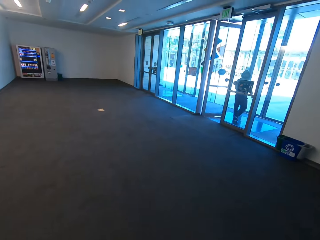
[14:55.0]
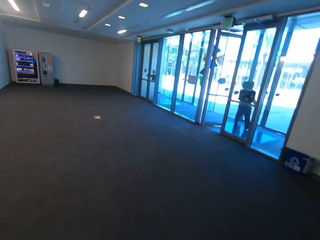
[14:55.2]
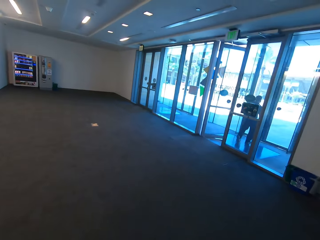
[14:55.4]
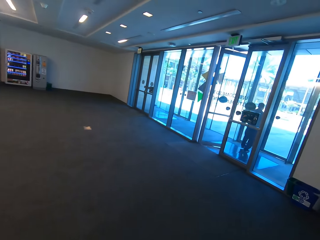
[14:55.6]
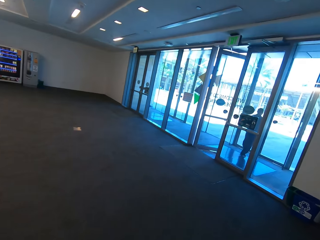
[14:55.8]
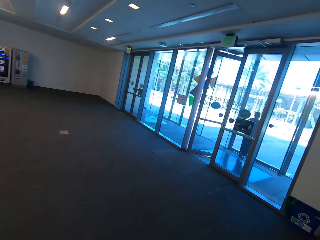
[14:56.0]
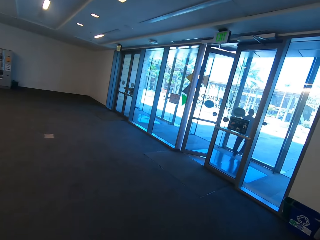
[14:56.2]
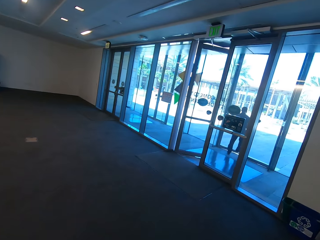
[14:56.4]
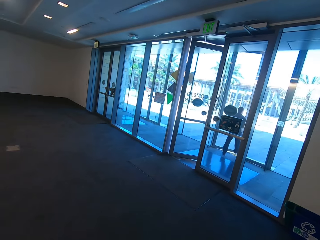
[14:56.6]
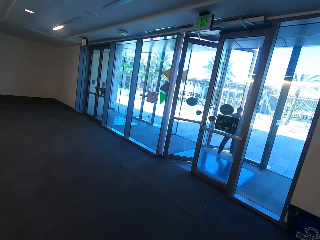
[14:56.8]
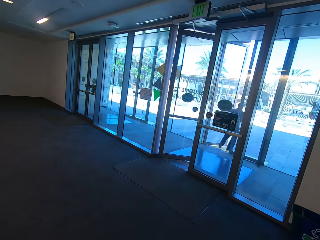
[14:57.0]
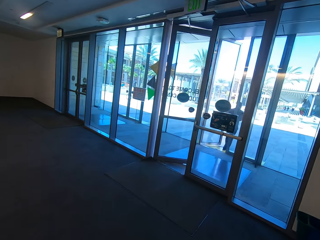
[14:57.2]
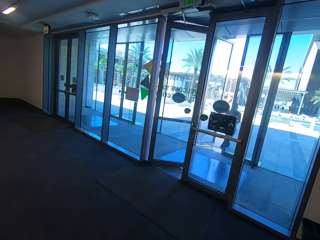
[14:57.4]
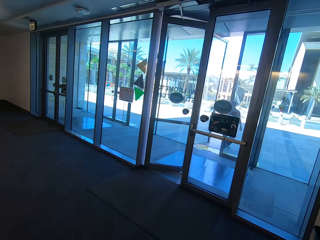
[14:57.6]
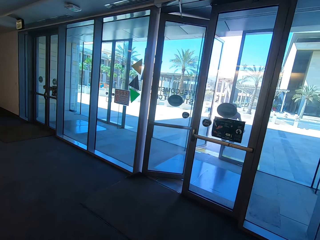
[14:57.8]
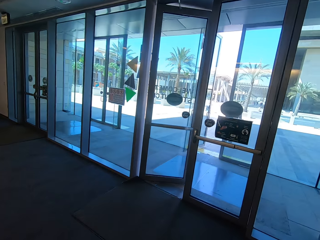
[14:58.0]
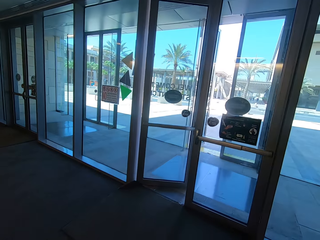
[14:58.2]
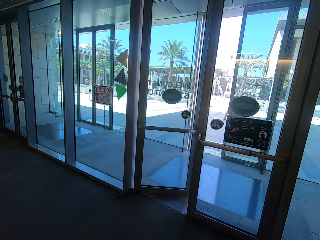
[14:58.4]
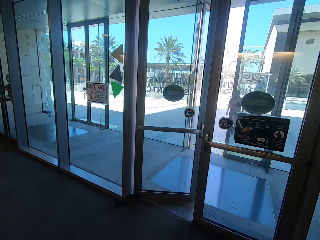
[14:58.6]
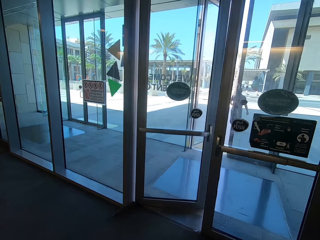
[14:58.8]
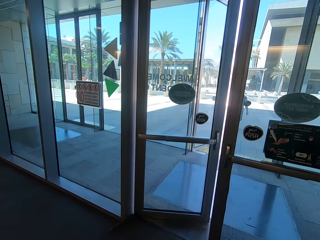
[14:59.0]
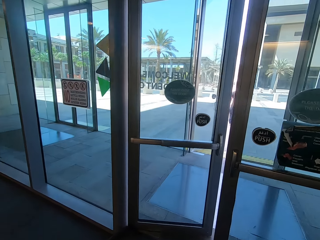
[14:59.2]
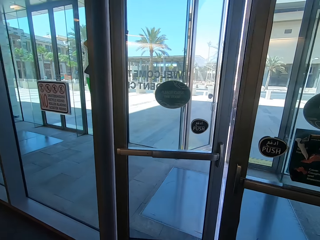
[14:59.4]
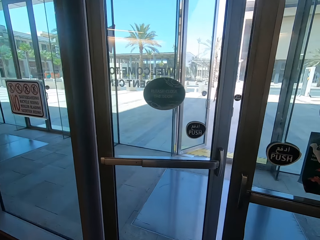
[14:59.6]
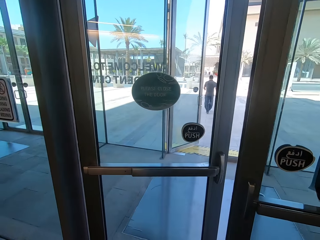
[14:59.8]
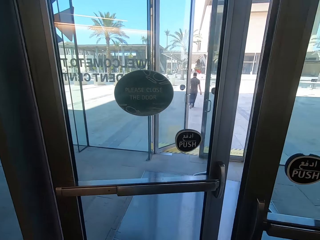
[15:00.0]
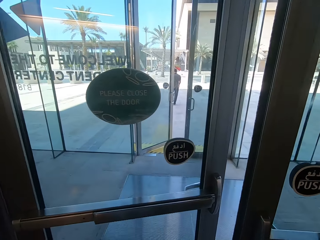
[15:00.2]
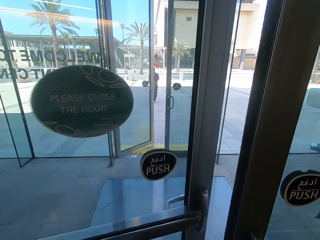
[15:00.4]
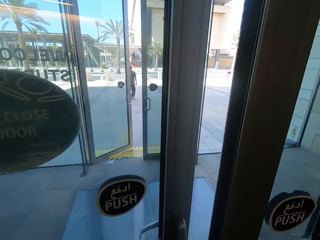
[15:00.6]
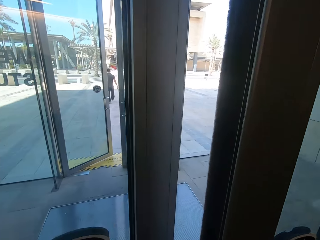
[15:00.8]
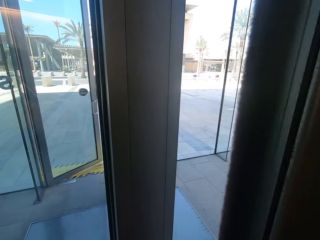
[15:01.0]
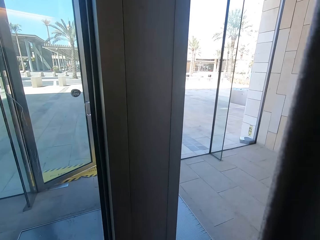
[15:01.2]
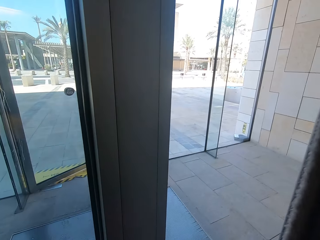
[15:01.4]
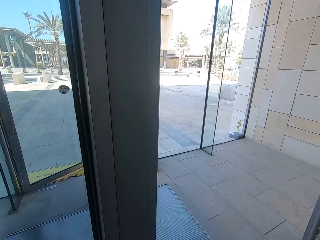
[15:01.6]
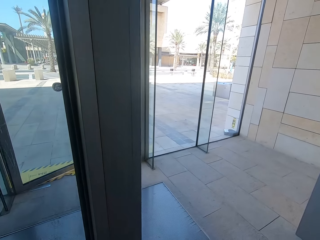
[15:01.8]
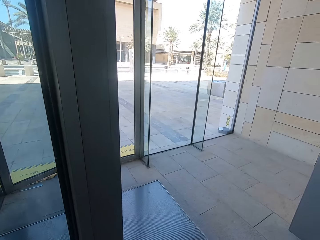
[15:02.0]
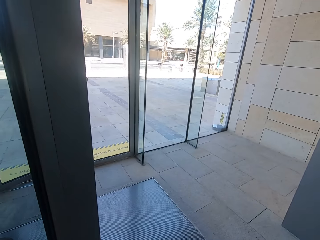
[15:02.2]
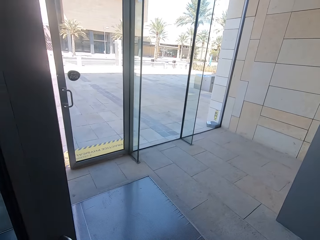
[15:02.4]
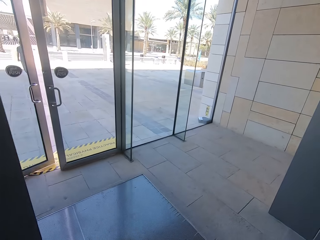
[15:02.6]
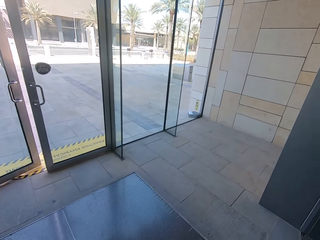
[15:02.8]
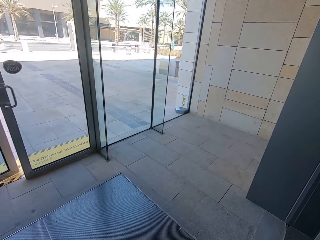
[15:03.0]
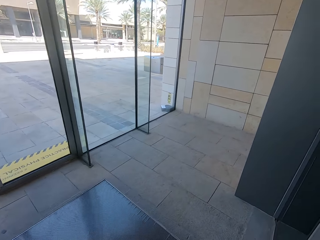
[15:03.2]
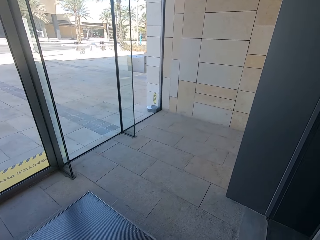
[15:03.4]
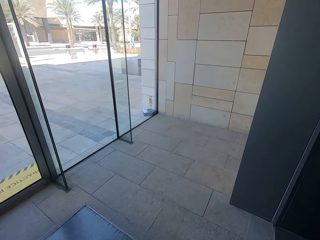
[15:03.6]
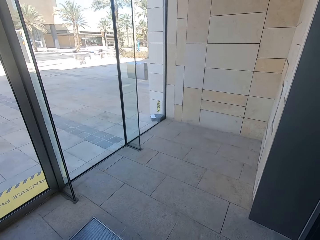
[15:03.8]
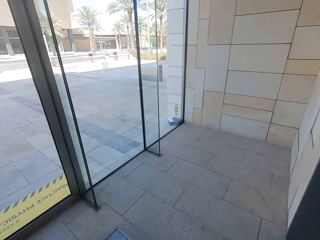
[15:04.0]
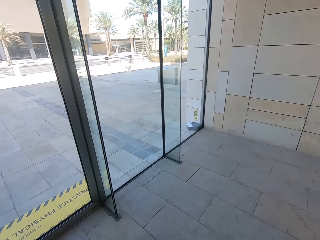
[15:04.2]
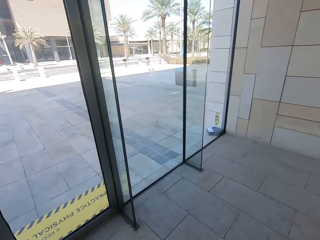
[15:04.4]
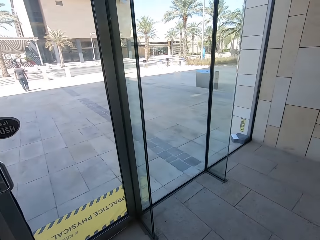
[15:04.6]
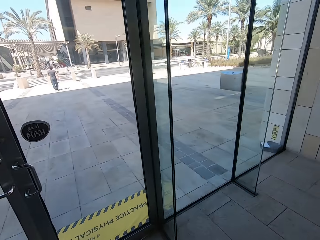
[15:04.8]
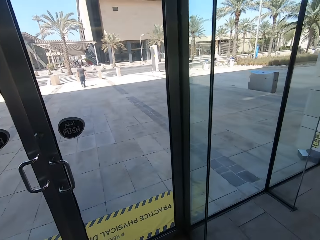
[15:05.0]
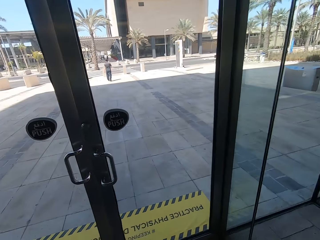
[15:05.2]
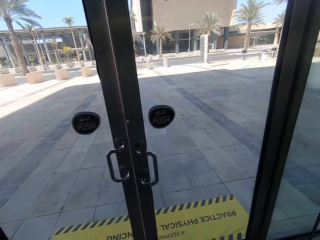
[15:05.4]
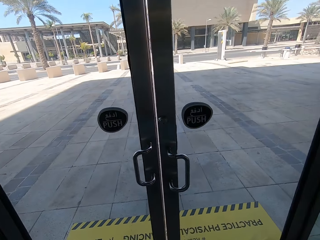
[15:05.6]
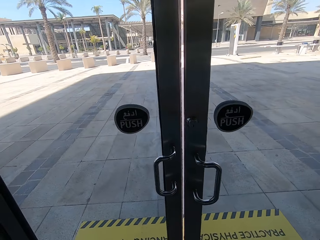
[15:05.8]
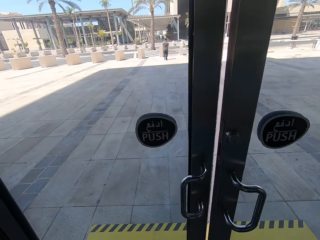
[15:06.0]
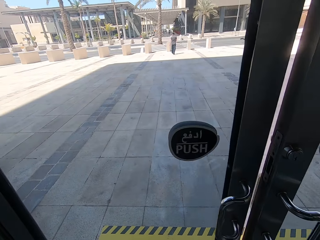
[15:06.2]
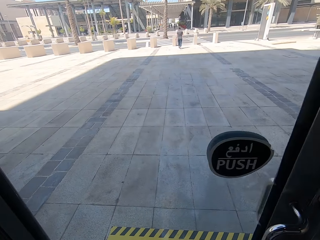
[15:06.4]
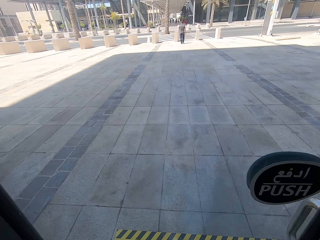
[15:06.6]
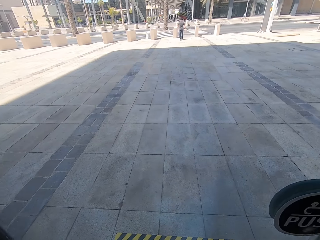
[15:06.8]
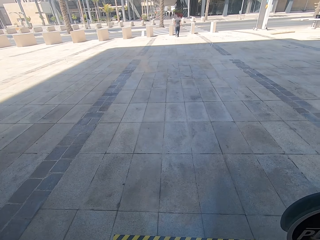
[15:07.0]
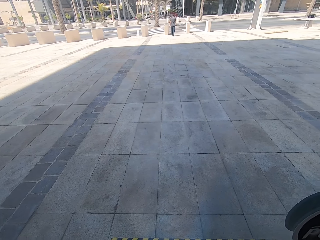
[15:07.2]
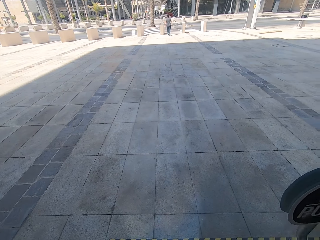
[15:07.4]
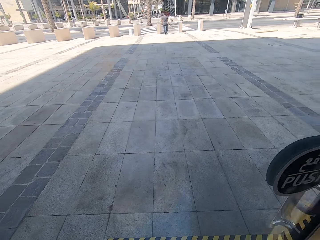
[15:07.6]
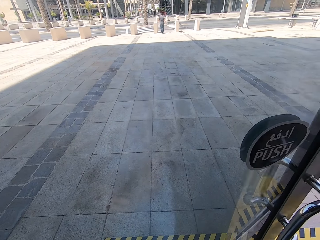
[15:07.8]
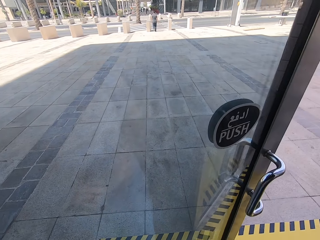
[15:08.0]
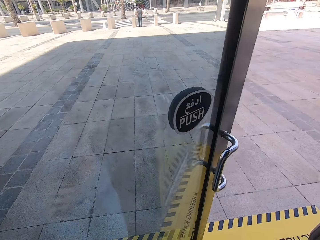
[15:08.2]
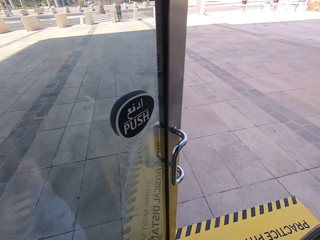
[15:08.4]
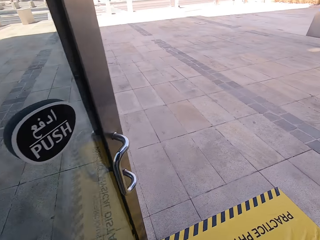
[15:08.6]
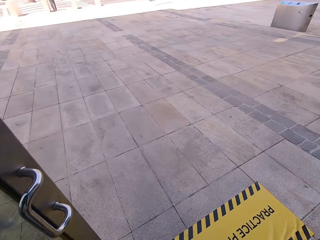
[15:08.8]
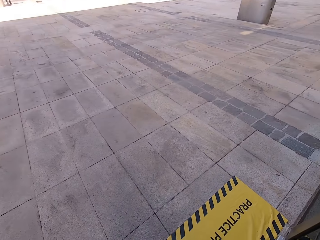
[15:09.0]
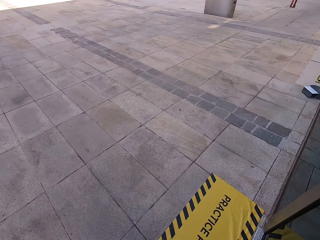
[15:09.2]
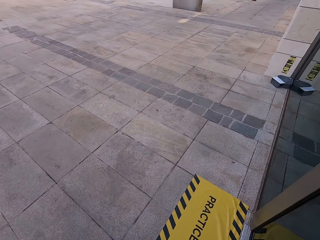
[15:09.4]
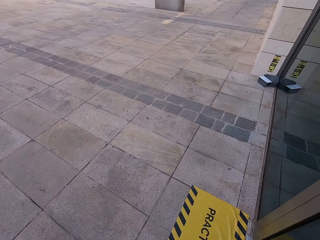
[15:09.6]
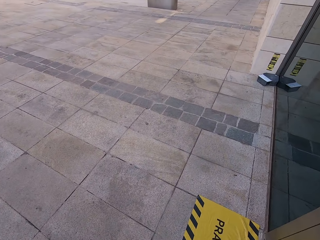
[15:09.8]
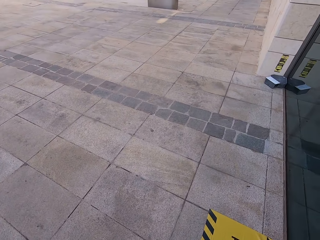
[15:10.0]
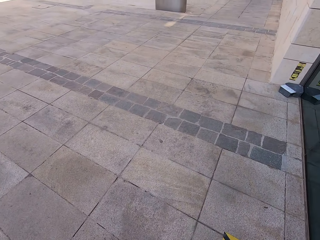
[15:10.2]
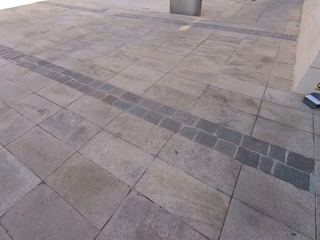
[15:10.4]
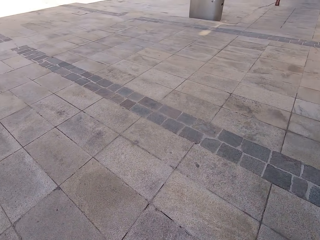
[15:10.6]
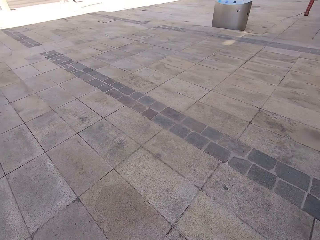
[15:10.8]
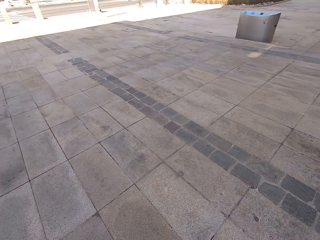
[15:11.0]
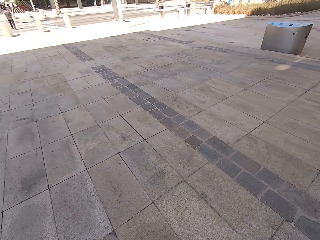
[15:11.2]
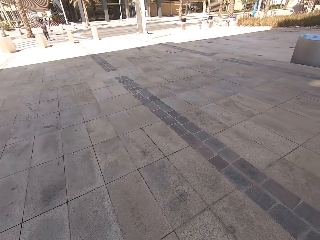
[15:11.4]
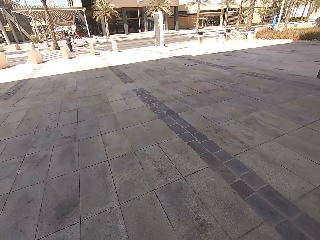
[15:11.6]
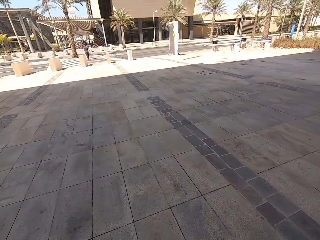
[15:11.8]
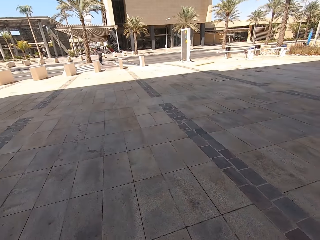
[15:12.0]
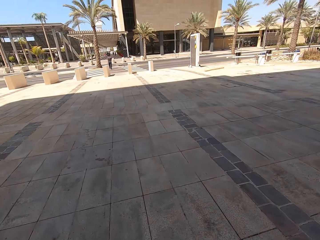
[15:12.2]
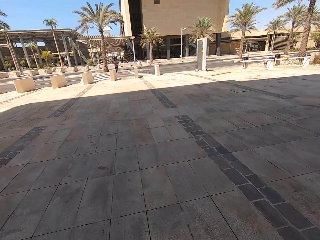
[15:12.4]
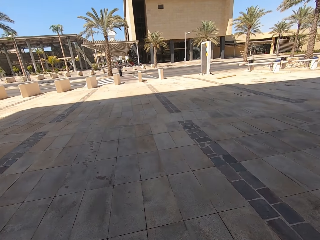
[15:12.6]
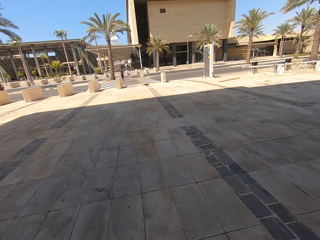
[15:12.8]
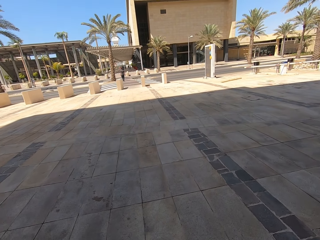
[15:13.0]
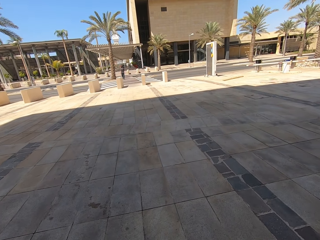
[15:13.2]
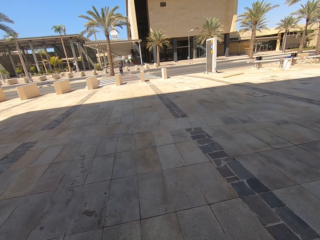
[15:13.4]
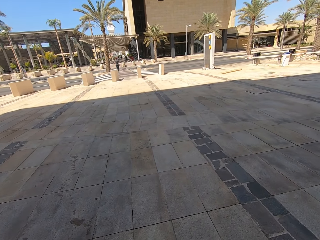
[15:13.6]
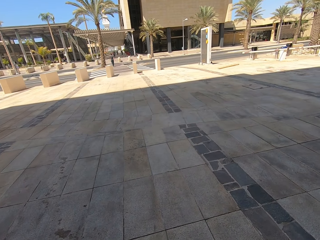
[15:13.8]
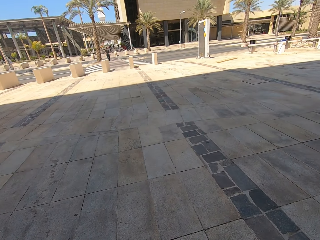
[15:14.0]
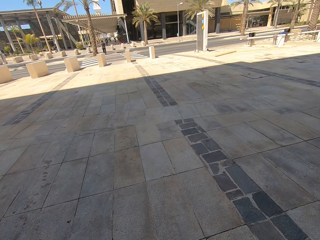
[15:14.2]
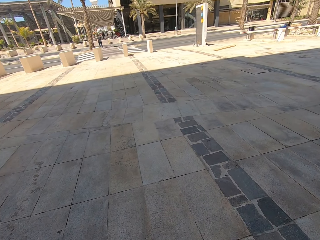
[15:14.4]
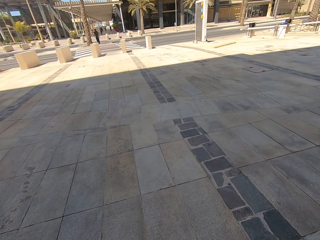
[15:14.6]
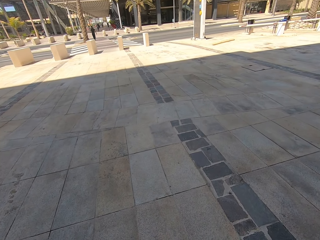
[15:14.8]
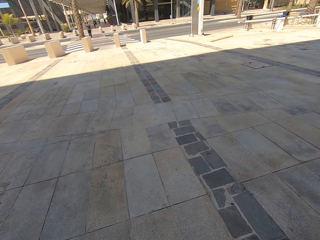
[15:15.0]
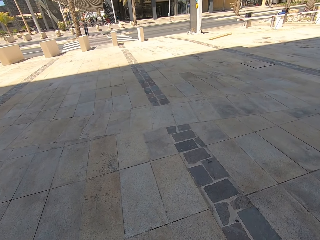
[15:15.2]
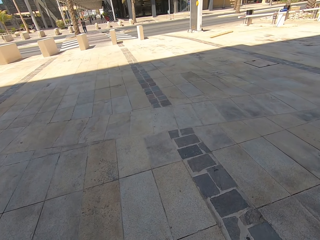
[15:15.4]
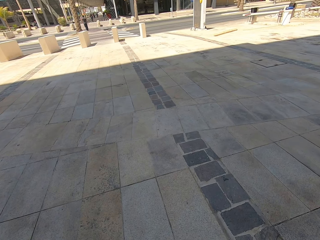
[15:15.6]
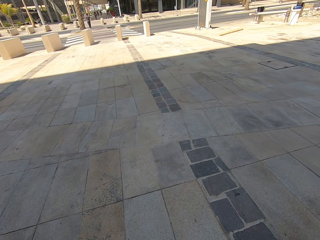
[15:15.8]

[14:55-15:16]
The camera wearer opens a door. They walk around a room. They open the door. They exit the room. They walk around a parking lot.
